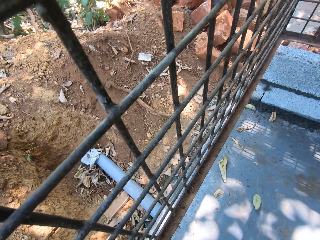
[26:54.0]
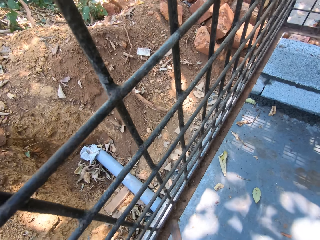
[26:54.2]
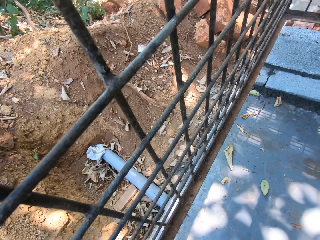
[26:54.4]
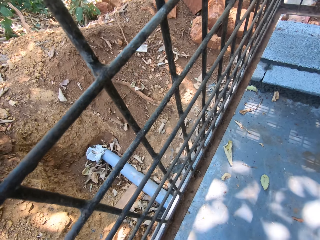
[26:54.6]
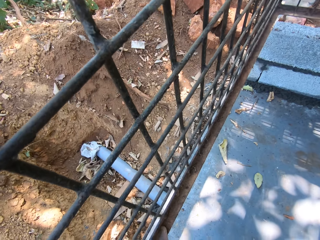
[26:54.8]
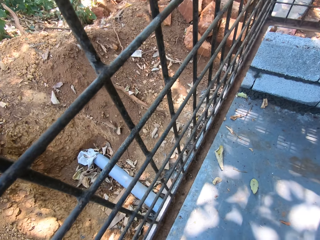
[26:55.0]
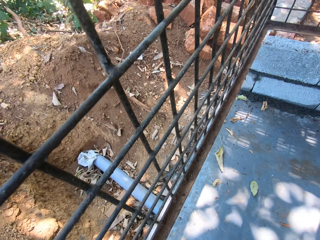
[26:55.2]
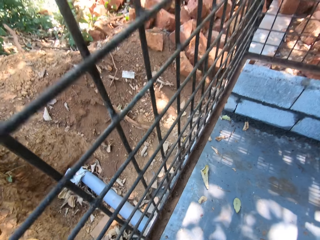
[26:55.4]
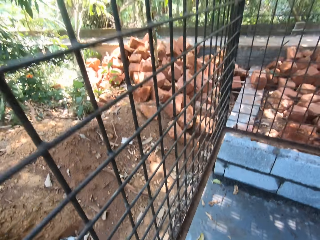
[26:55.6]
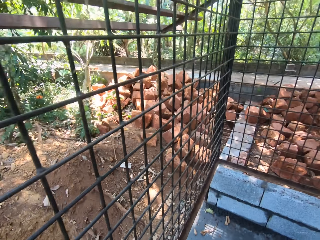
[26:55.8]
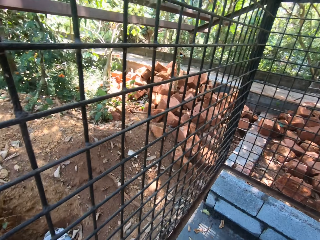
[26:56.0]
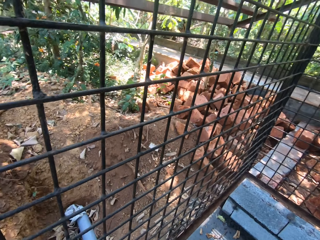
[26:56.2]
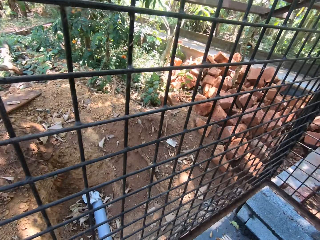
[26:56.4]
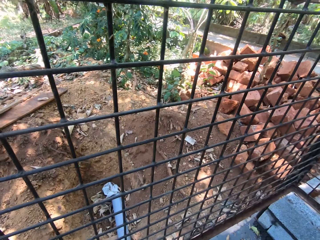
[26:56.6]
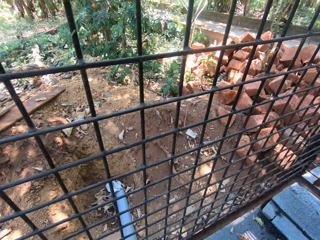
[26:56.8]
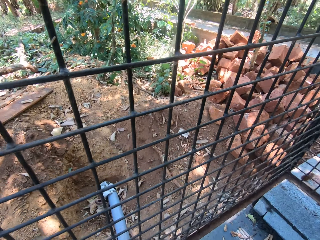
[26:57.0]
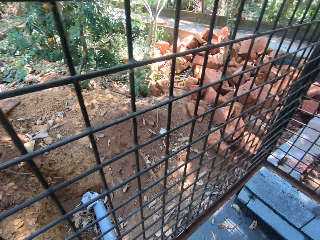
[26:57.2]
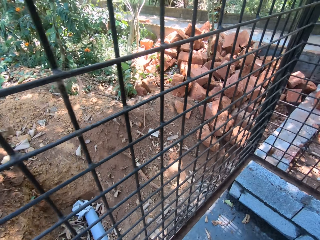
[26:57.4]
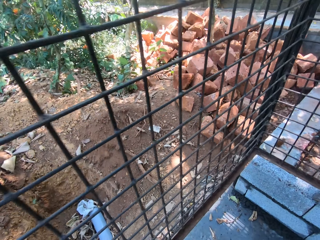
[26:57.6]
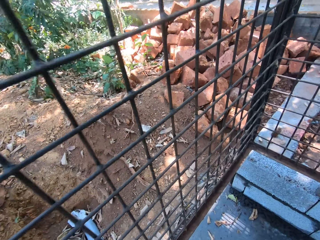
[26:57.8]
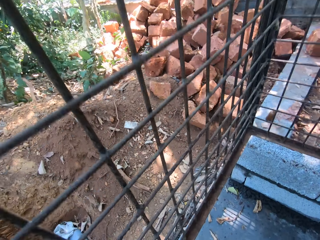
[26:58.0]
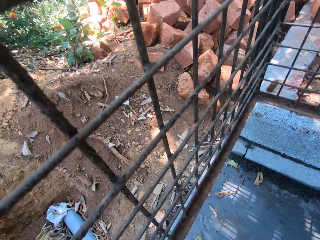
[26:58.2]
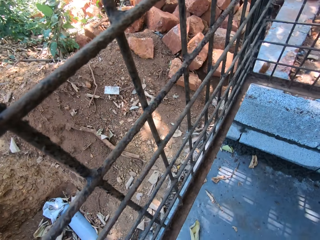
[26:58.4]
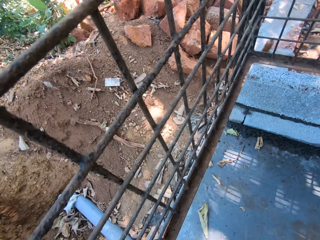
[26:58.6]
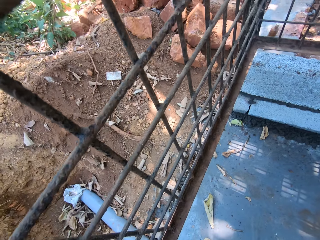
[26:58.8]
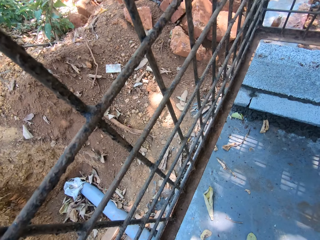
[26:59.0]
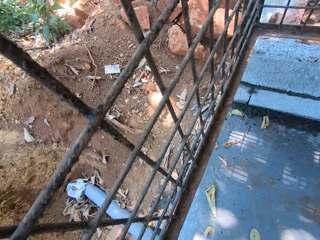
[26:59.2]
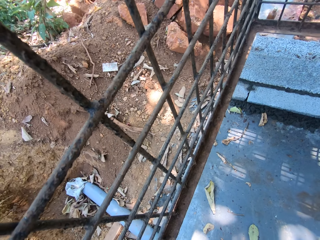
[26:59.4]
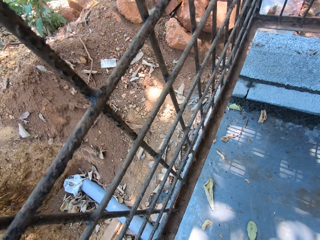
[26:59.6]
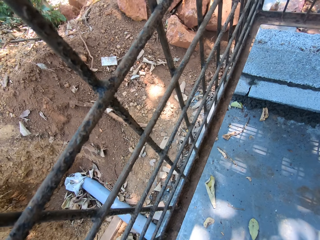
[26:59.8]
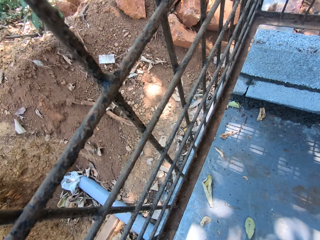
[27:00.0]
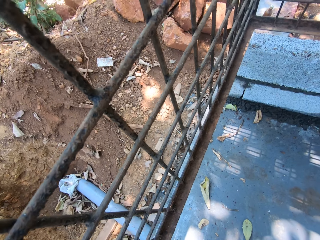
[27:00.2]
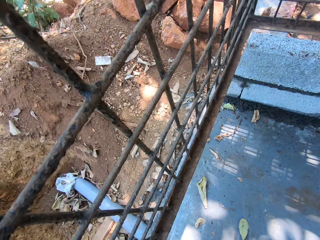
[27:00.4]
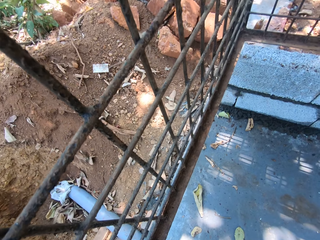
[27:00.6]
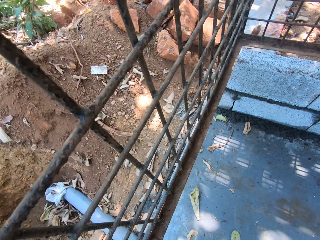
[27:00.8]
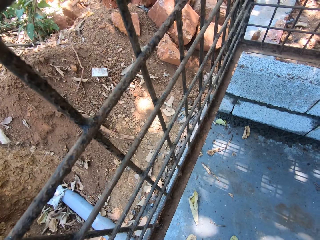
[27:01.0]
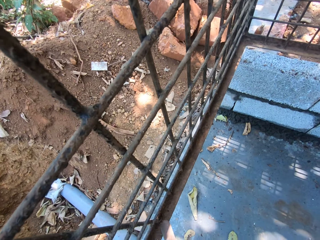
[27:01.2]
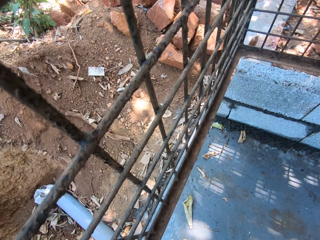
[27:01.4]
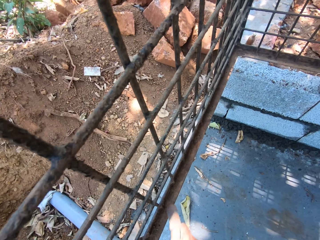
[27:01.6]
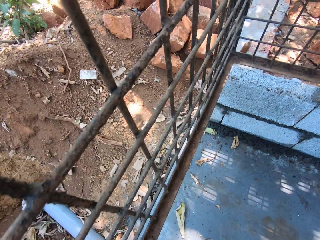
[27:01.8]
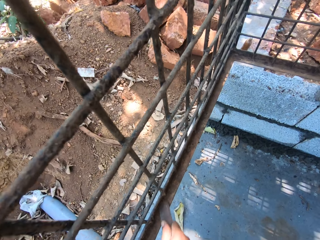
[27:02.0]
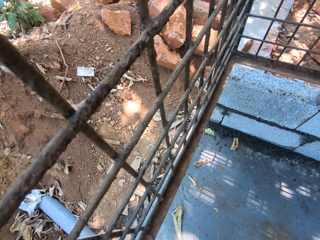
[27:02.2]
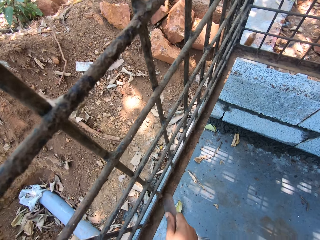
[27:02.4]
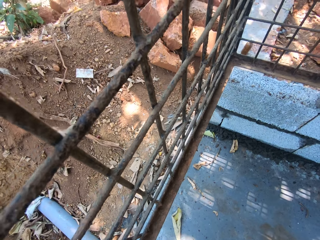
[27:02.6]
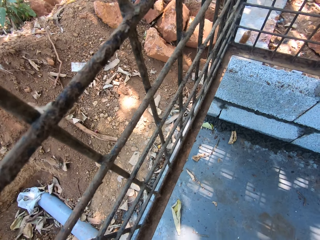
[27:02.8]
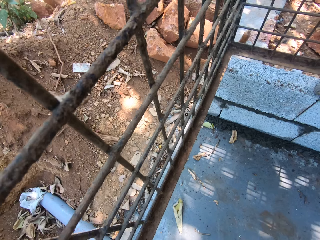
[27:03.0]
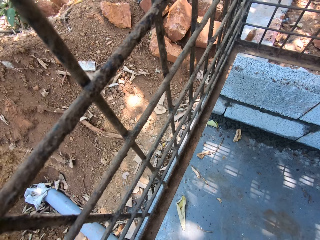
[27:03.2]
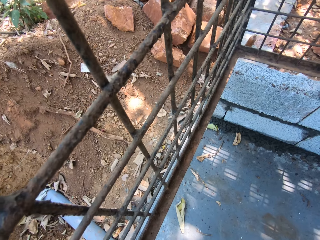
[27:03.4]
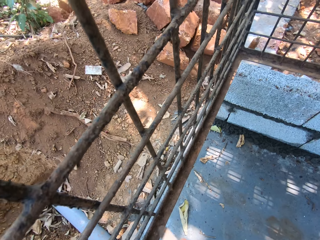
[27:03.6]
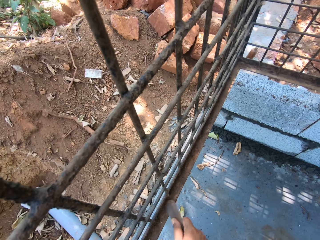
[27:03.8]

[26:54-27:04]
The camera wearer looks around. They walk around. They scrape a metallic structure with a piece of metal.

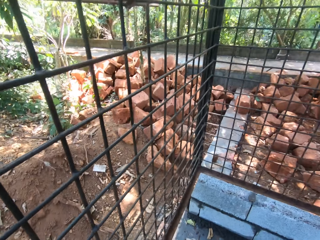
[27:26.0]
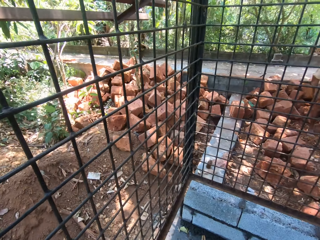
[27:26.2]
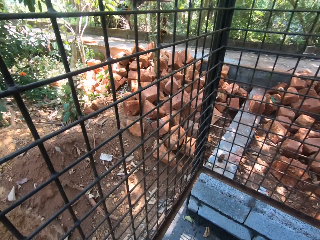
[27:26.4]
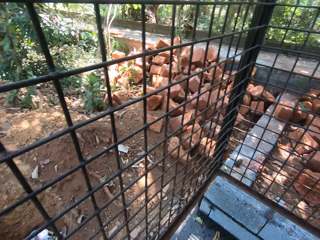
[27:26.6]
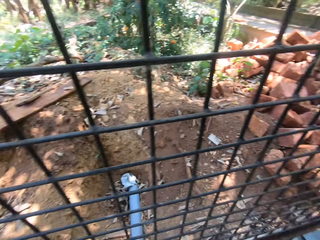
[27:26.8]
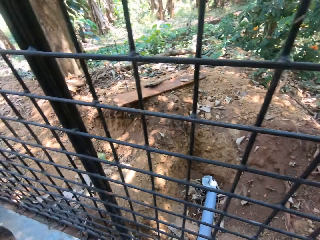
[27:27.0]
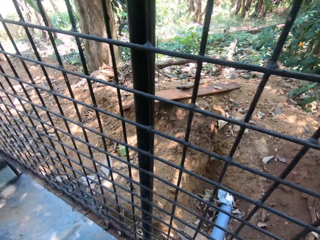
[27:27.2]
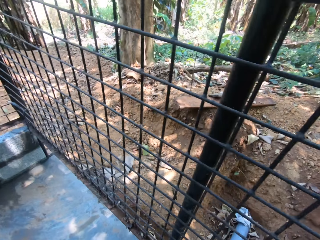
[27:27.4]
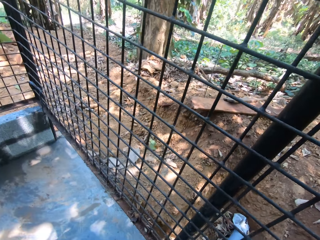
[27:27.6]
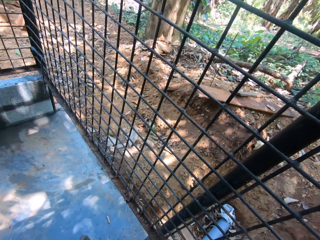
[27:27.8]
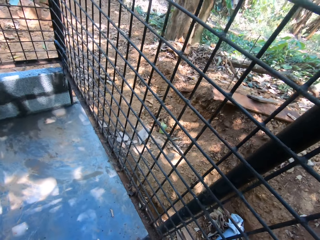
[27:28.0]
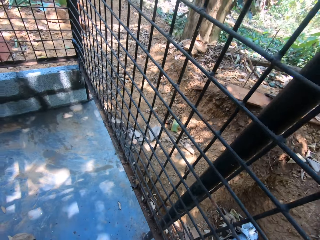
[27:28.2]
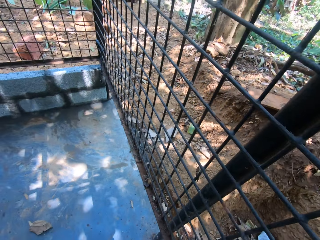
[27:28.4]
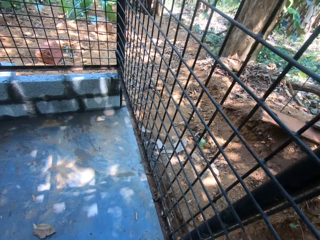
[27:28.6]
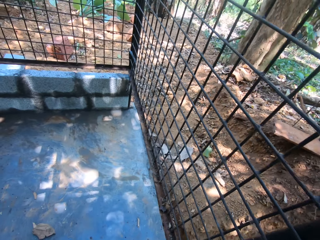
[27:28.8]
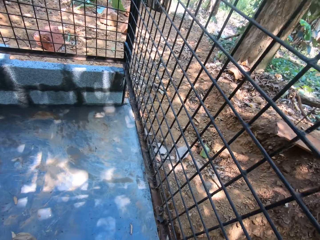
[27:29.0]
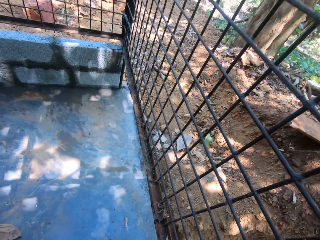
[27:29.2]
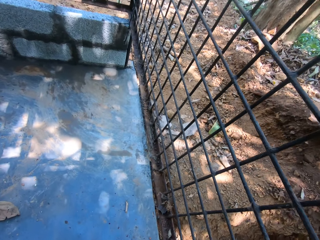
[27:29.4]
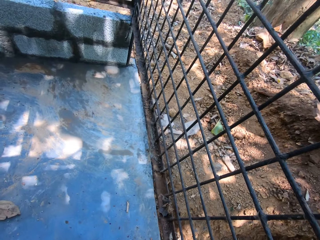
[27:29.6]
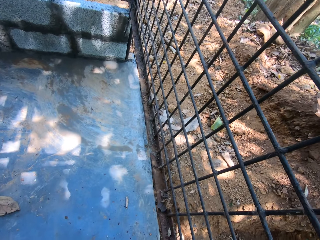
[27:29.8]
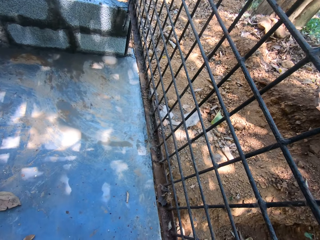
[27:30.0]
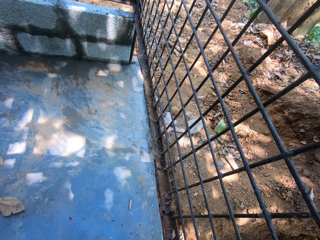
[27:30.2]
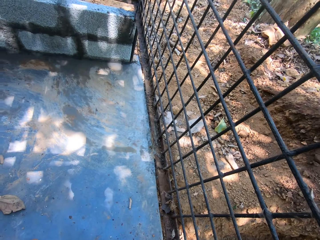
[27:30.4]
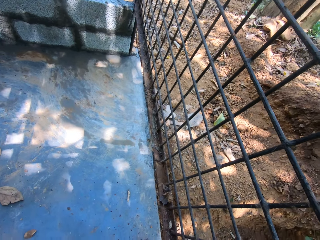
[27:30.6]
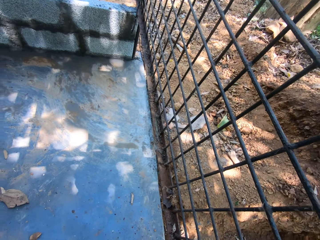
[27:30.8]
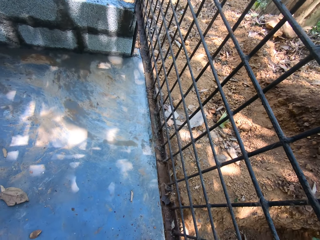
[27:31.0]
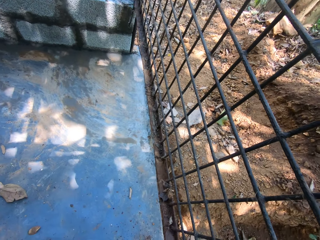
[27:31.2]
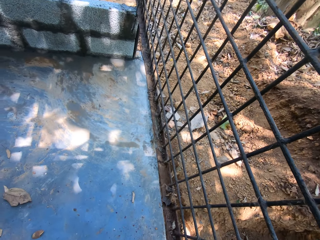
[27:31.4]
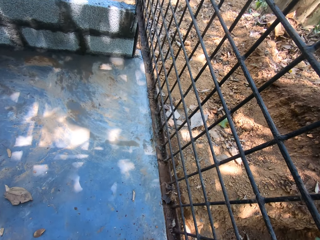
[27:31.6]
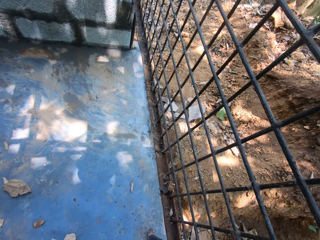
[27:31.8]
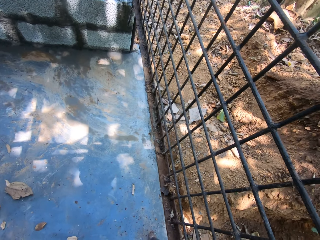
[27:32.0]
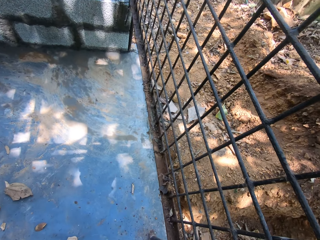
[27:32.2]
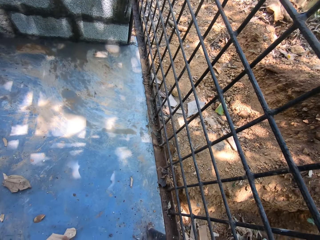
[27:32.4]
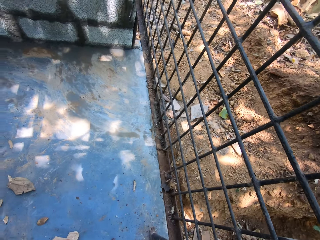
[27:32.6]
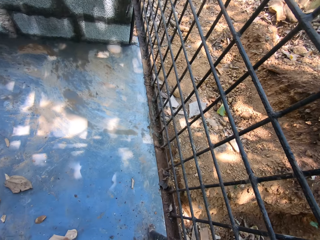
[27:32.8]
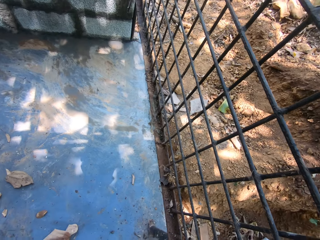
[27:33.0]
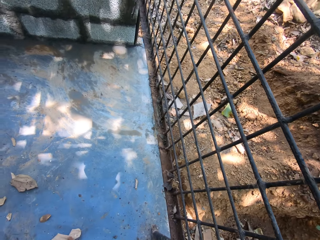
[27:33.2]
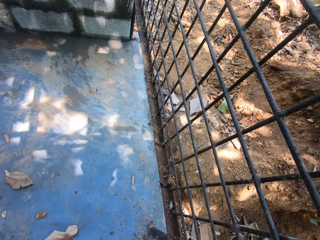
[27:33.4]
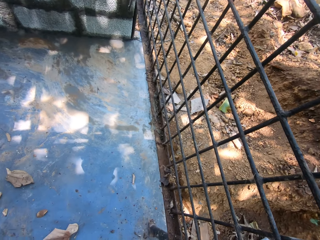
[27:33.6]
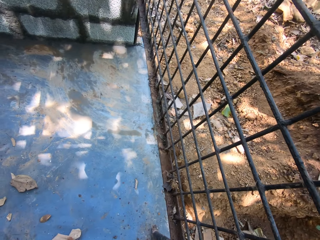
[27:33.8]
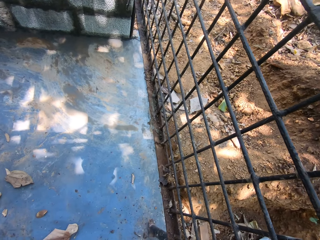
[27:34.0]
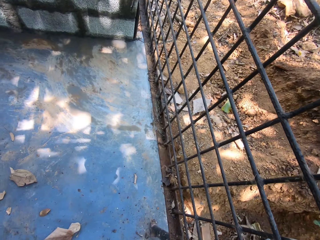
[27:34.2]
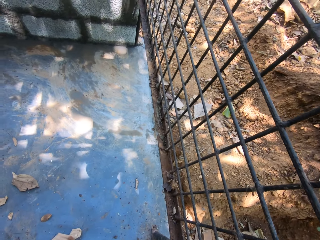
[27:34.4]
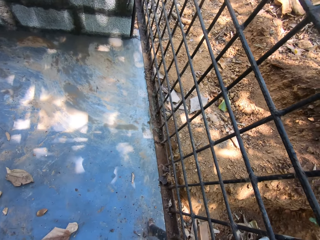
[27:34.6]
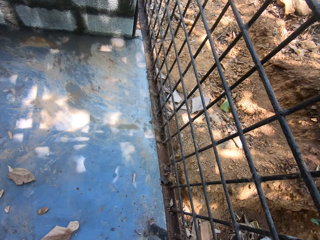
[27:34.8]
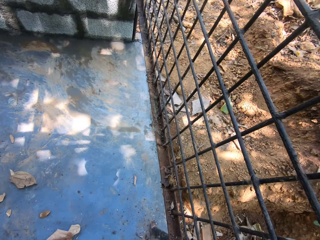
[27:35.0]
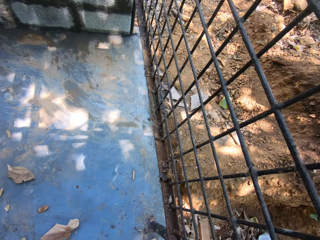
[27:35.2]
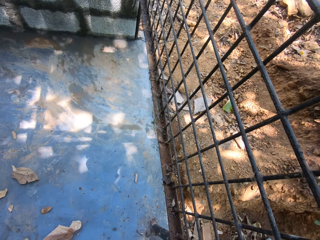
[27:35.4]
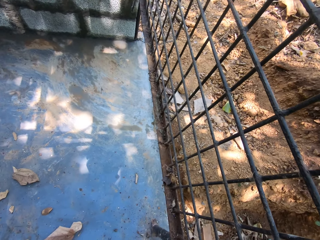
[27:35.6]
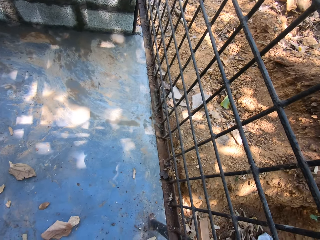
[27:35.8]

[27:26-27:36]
The camera wearer looks around the wire mesh cage. They rub the wire mesh with a scouring brush.

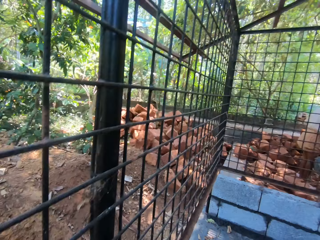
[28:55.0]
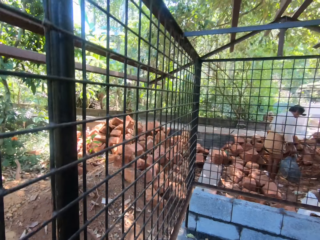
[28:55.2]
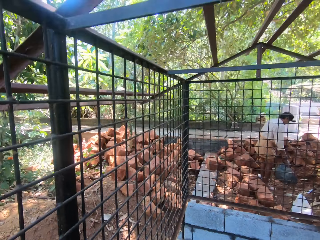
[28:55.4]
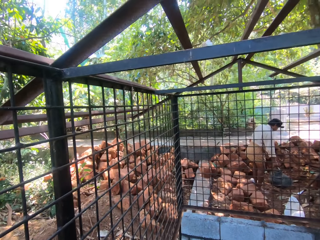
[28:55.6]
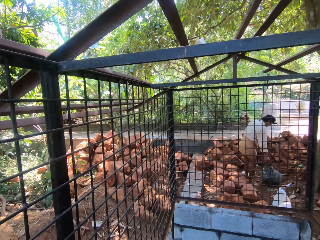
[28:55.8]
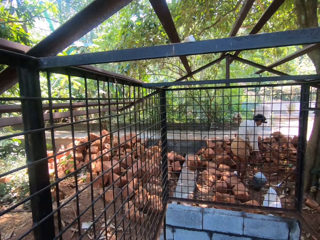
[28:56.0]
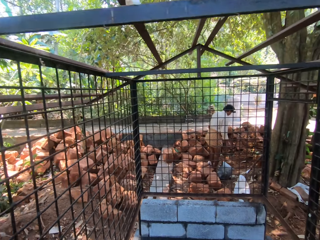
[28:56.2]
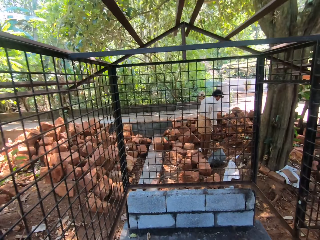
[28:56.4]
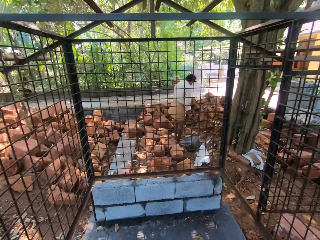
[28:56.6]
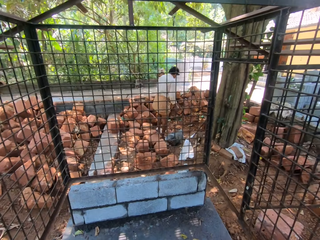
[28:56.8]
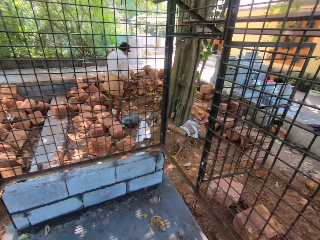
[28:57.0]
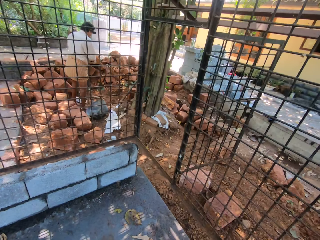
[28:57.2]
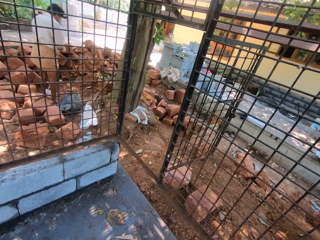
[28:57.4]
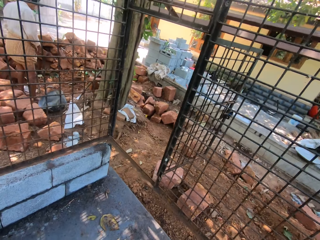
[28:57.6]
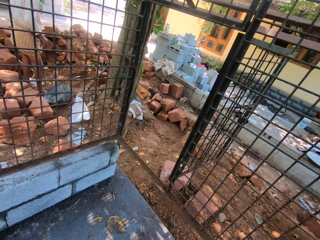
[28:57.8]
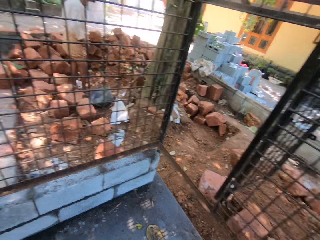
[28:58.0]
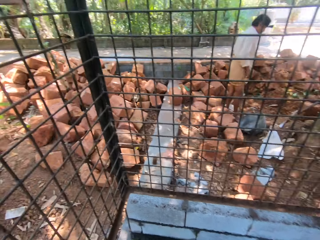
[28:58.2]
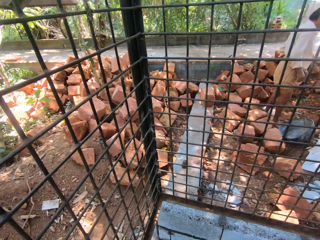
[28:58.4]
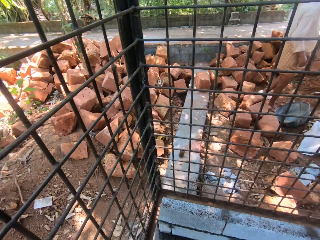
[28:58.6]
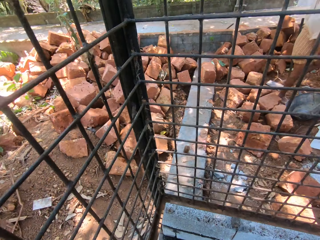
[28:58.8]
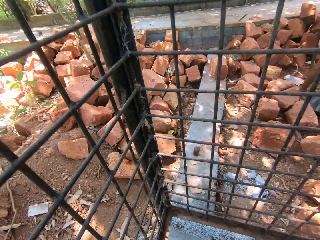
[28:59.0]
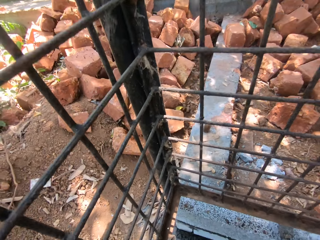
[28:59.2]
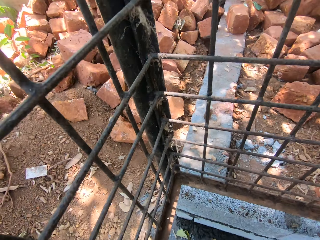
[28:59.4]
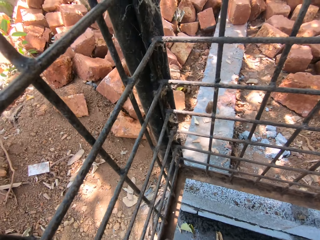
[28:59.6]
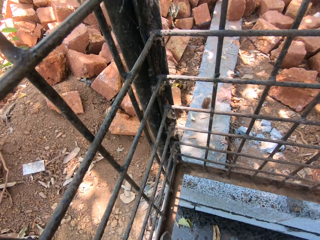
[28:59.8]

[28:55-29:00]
The camera wearer looks around the wire mesh cage.
